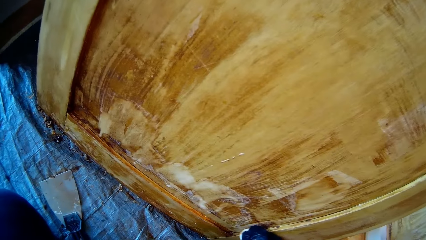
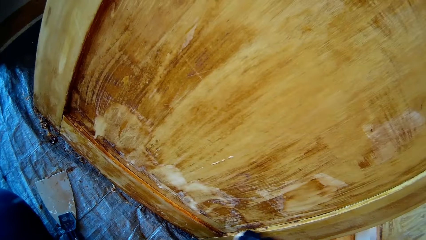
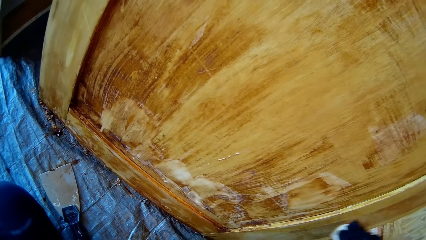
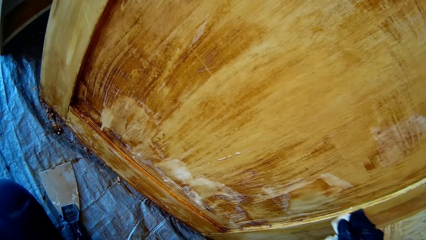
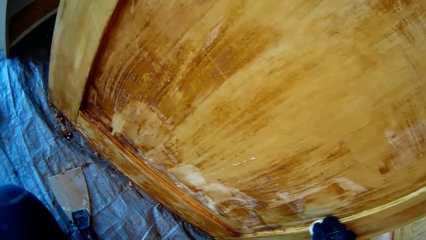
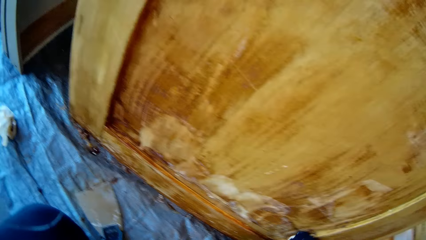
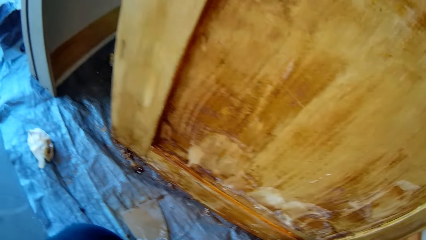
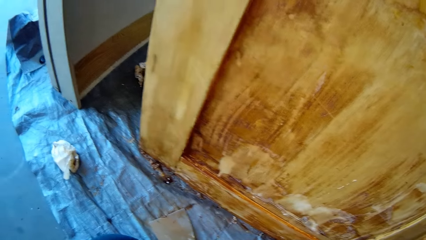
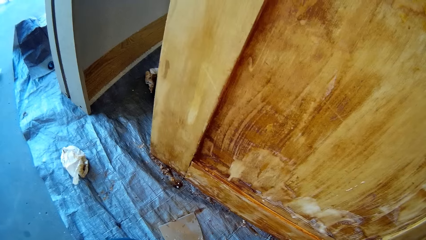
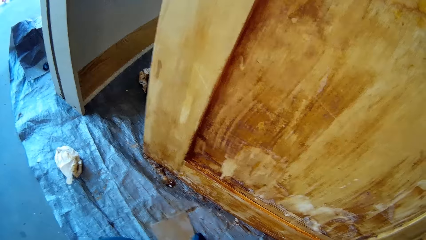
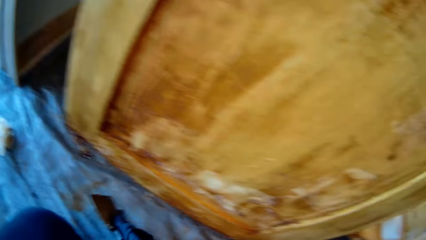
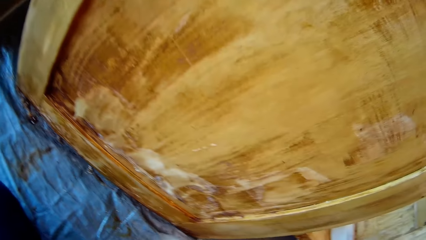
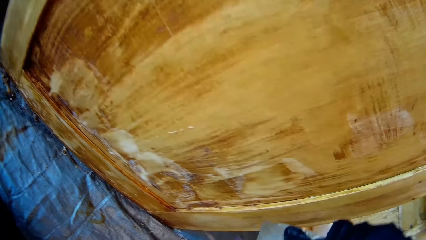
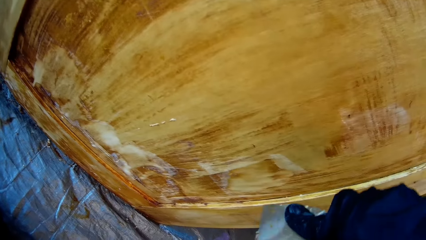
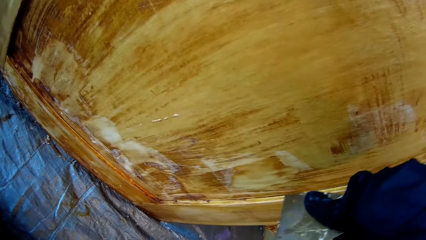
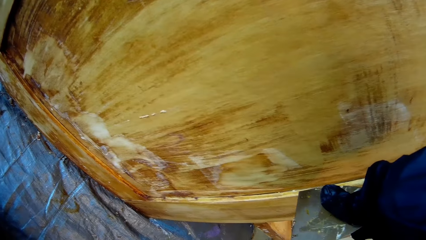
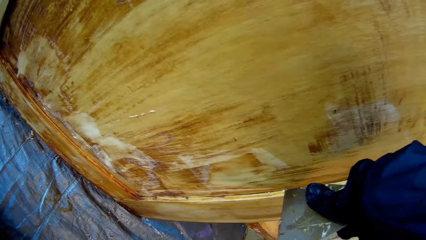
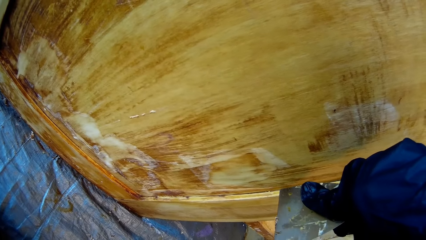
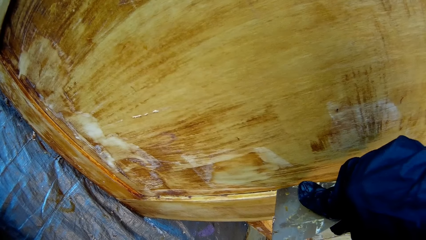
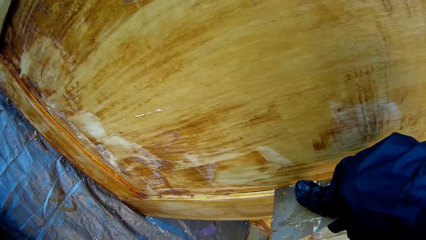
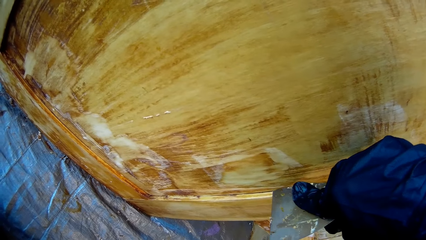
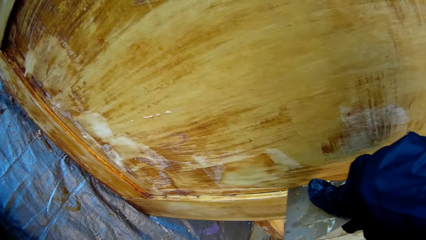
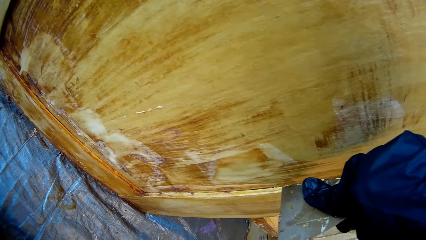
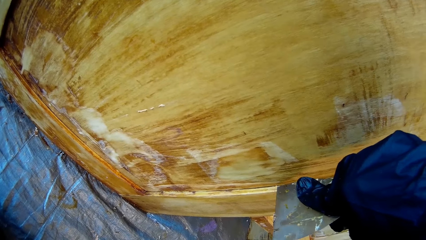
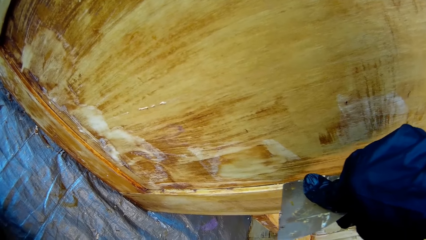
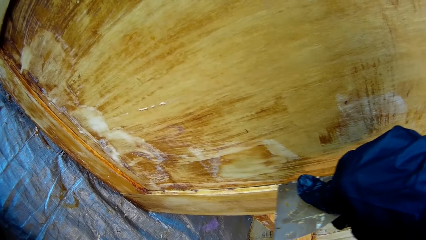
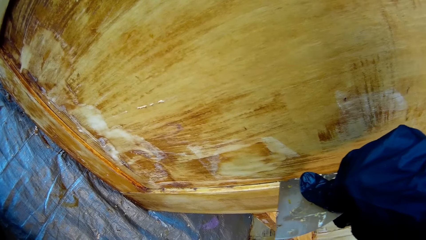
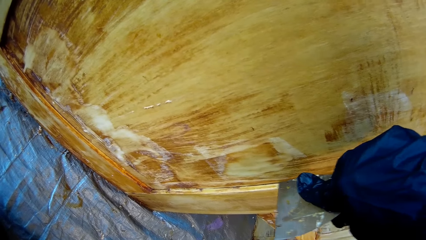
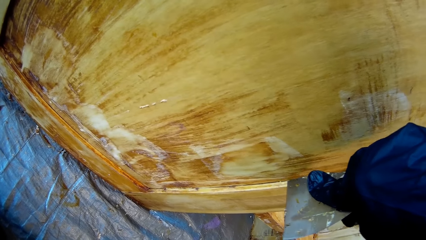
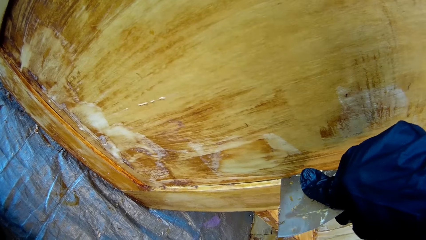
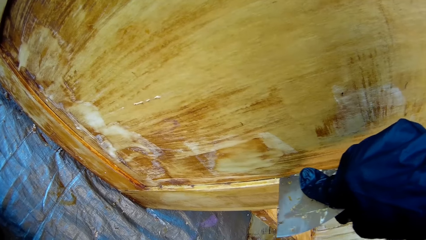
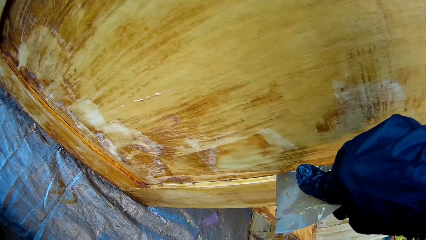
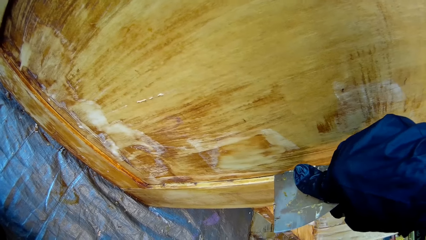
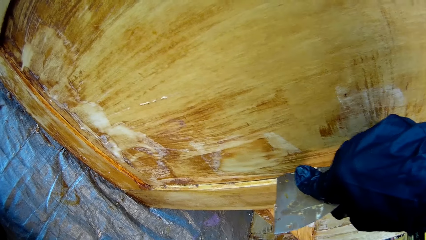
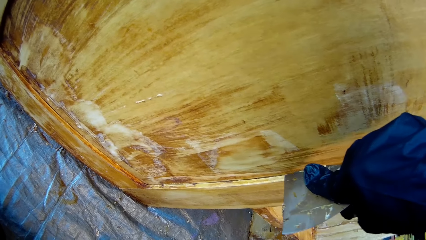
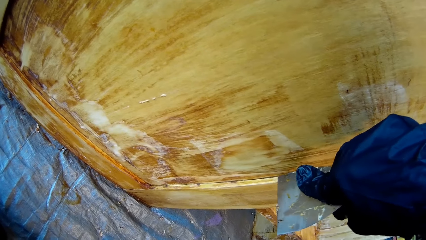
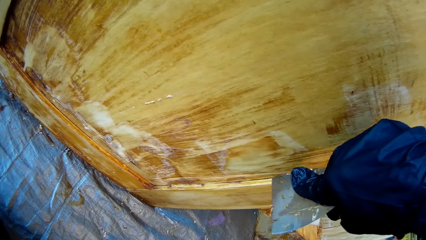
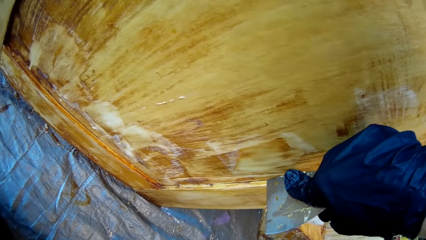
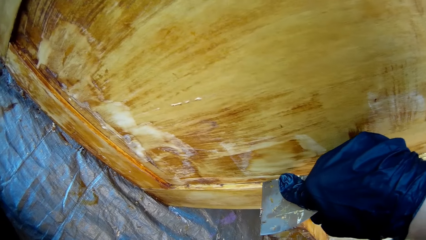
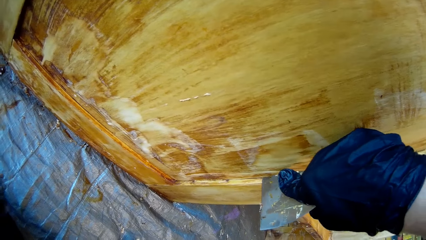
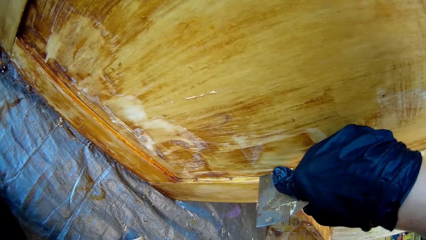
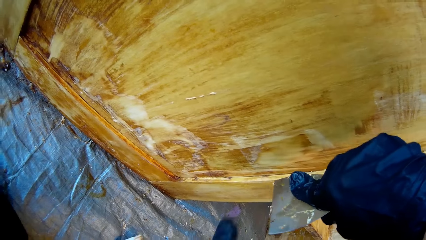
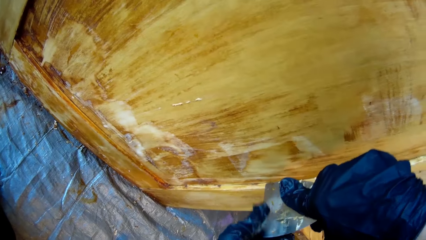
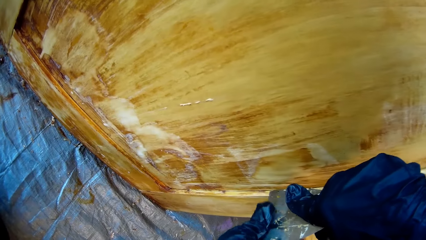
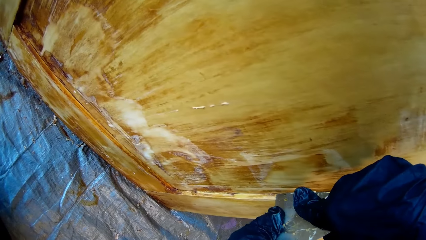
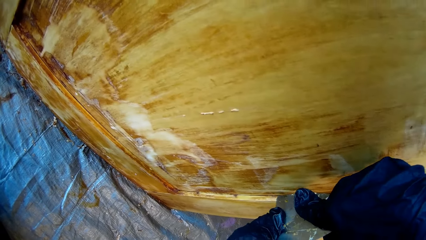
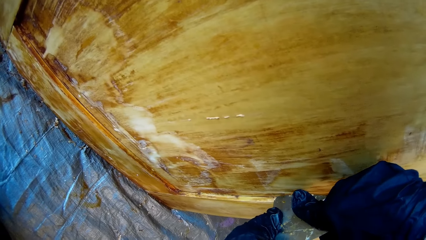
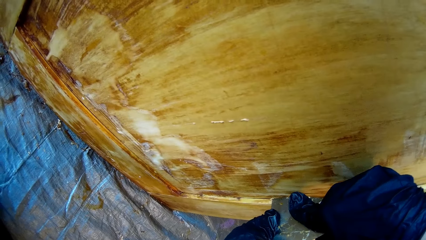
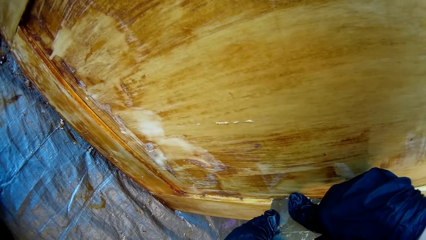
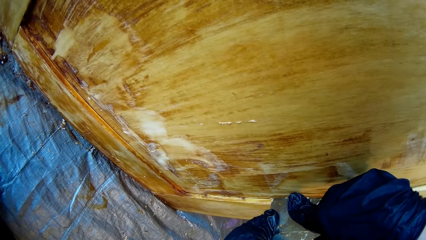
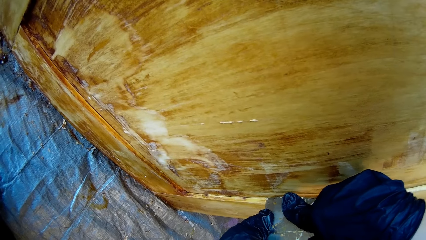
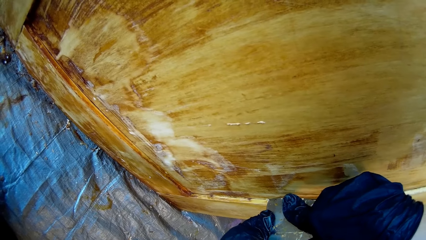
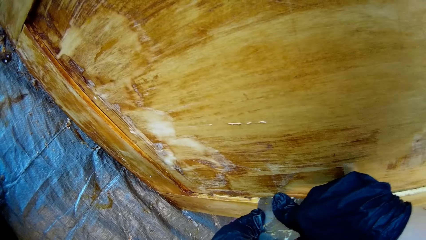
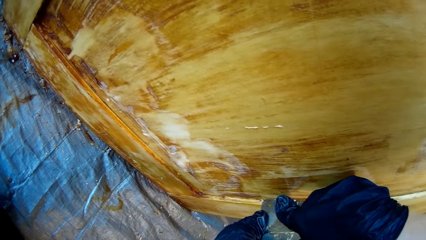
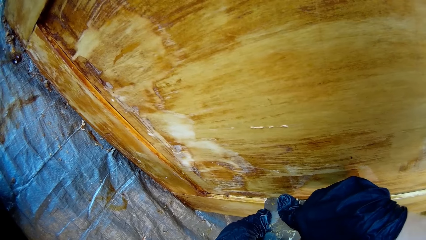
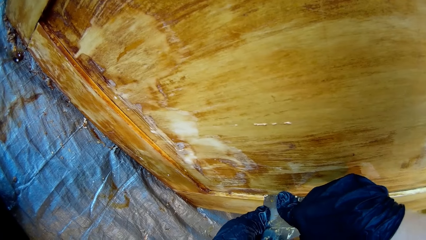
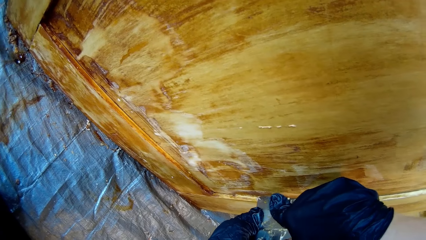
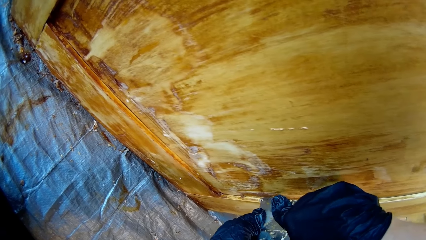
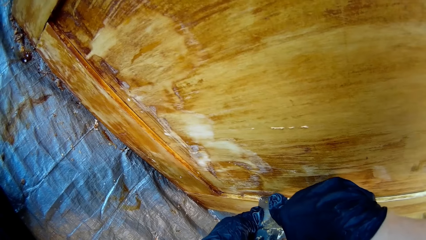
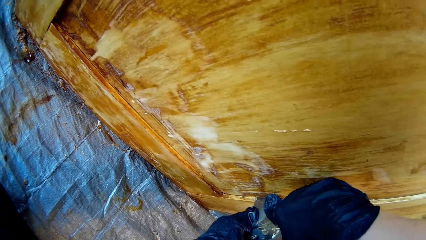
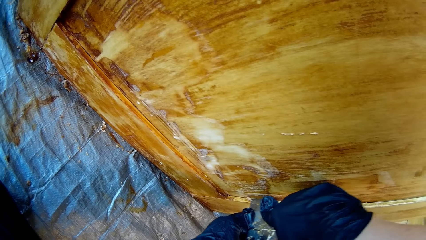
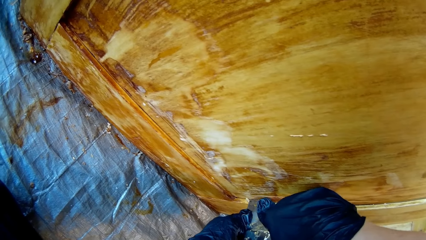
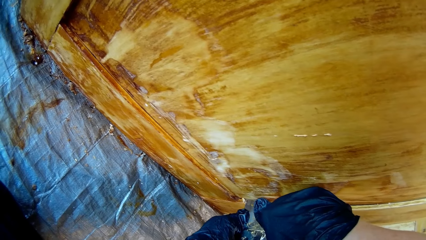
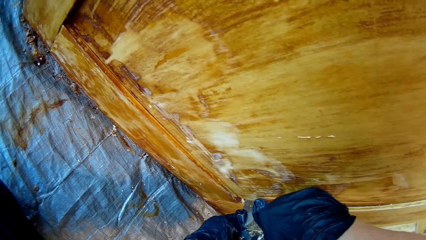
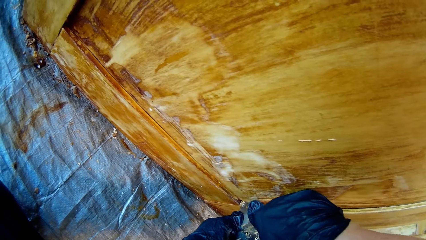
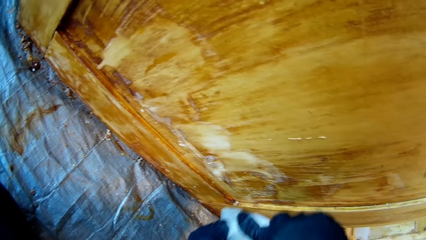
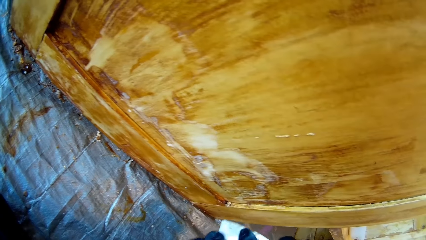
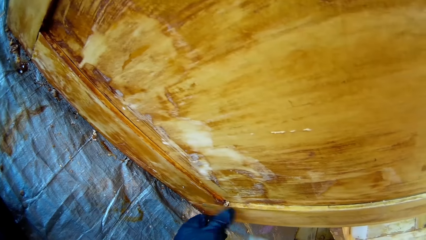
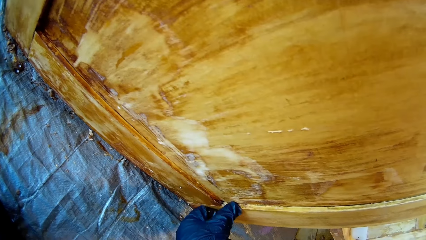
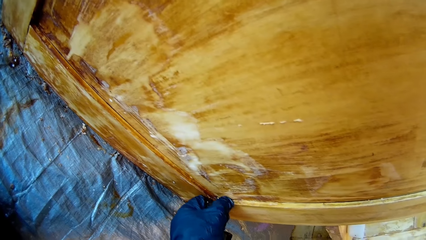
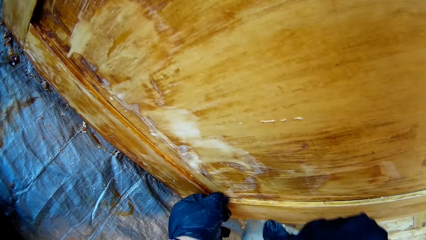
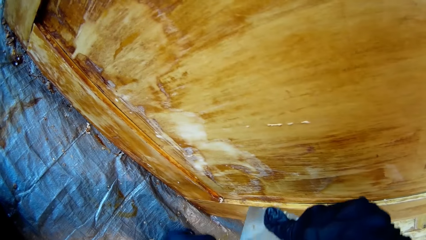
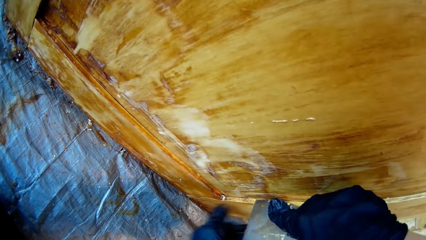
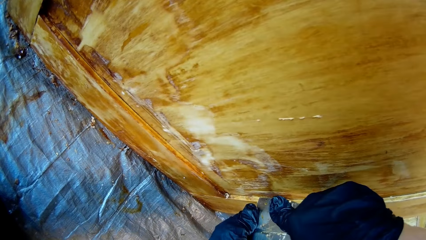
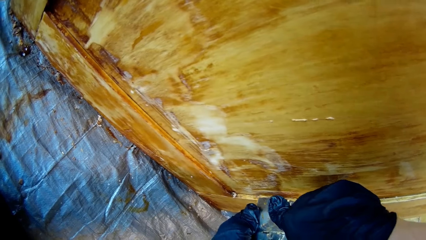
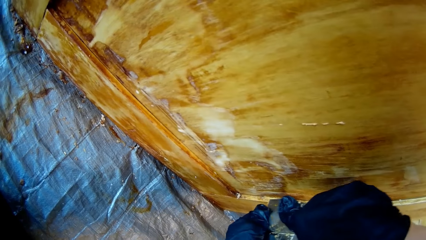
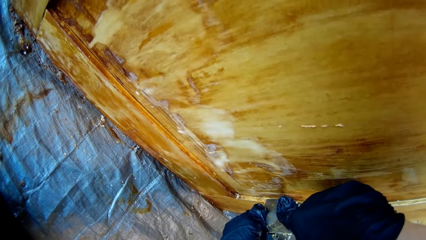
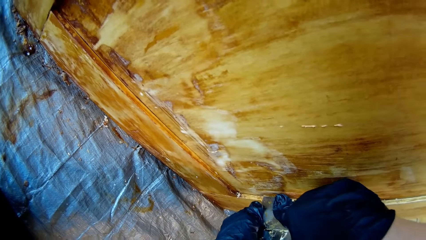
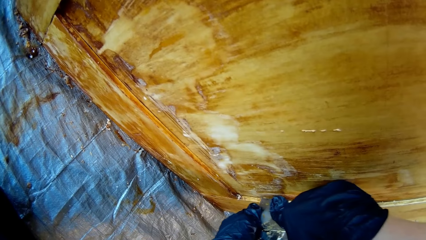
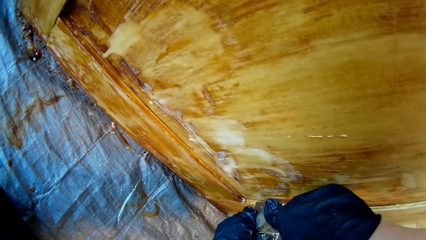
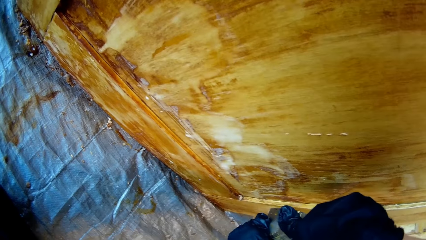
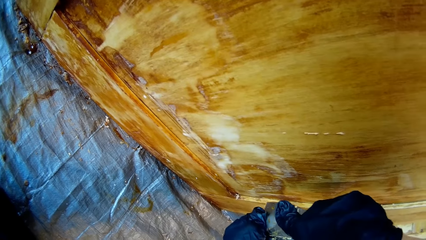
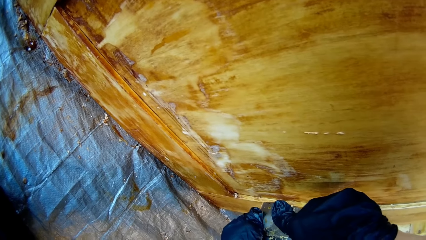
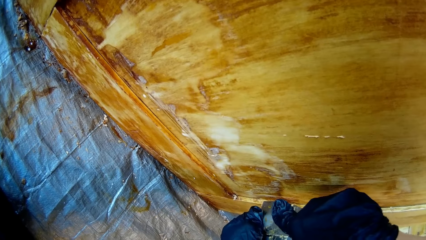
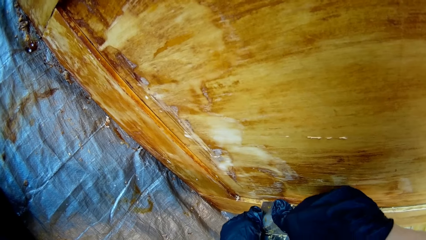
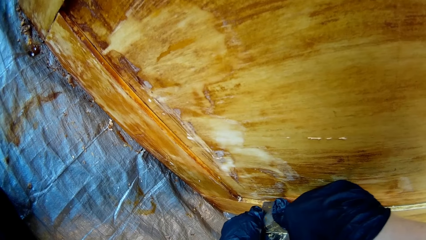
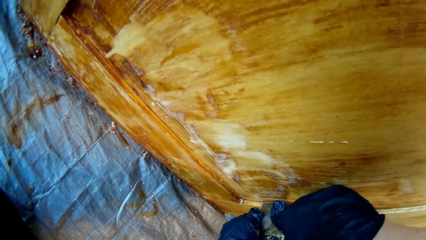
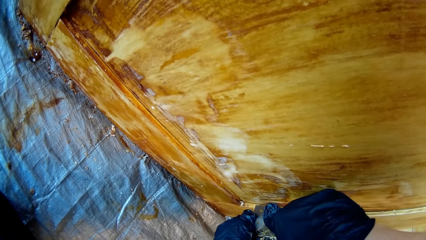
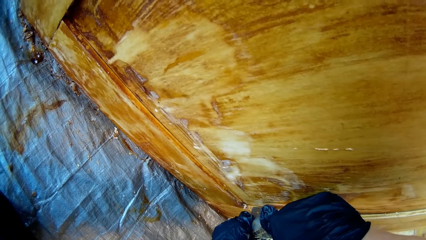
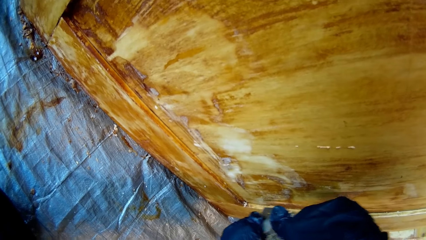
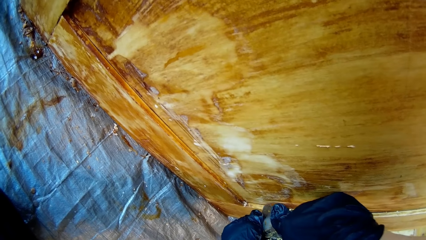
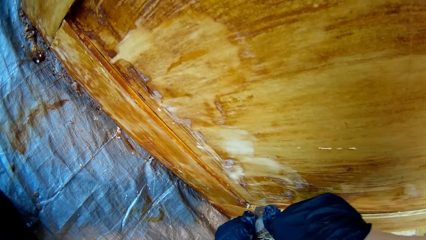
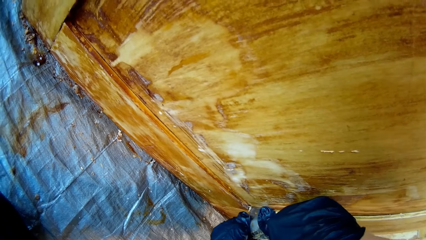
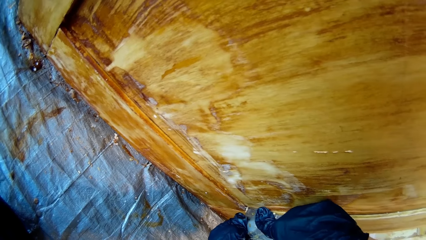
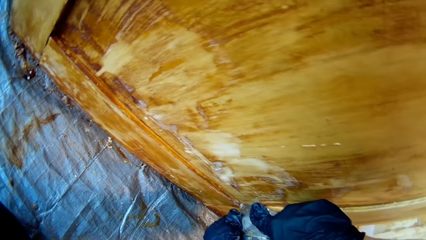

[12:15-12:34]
The camera wearer picks up a scraper on the floor. They remove some white substances on the furniture with a flat cutter. They hold the scraper with hands. They remove wood dirt with a hand. They remove wood dirt with the scraper.
